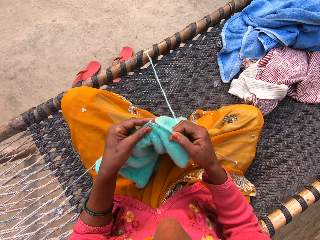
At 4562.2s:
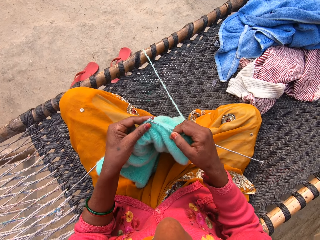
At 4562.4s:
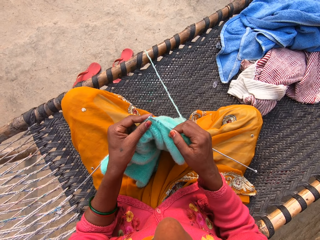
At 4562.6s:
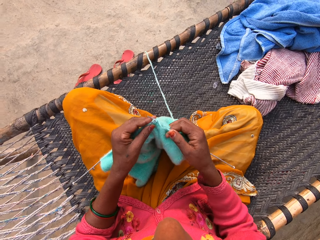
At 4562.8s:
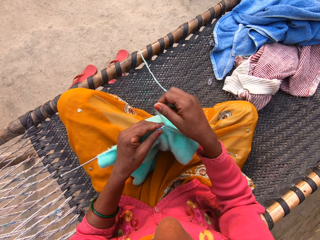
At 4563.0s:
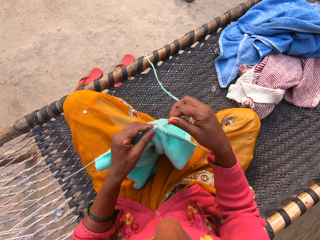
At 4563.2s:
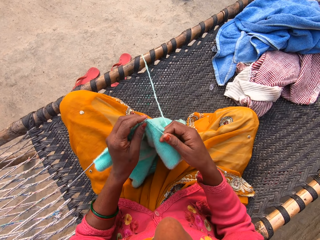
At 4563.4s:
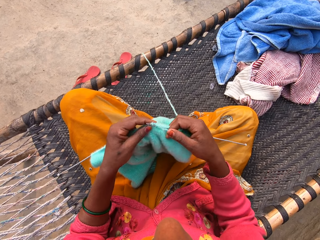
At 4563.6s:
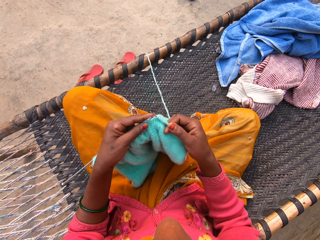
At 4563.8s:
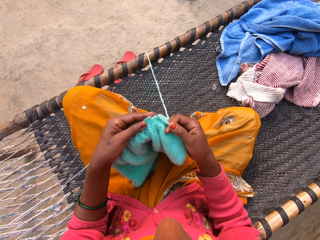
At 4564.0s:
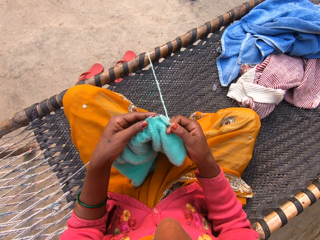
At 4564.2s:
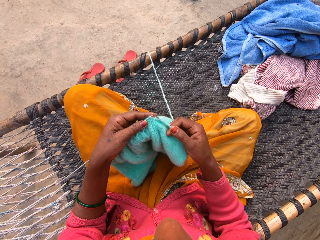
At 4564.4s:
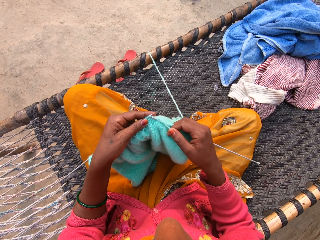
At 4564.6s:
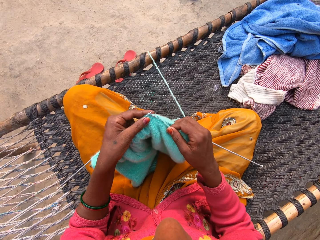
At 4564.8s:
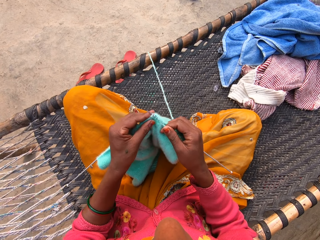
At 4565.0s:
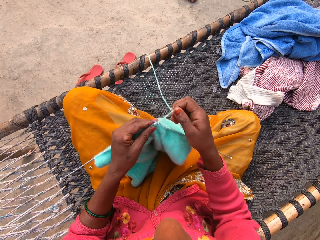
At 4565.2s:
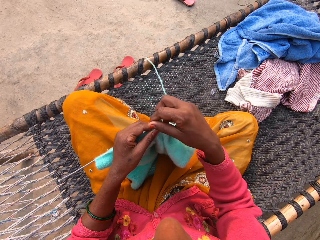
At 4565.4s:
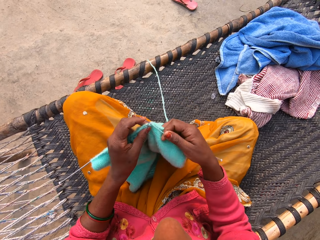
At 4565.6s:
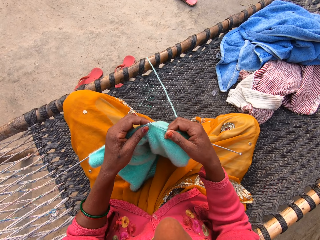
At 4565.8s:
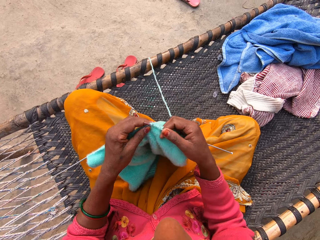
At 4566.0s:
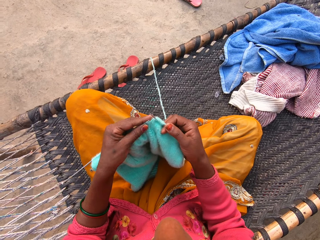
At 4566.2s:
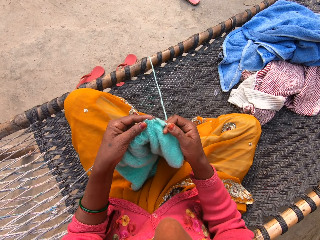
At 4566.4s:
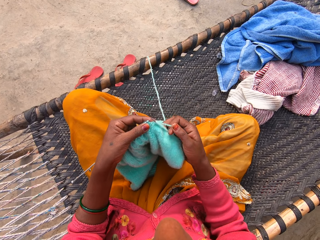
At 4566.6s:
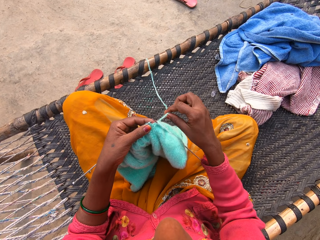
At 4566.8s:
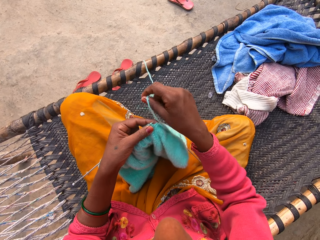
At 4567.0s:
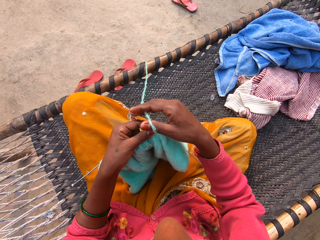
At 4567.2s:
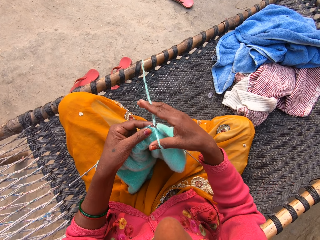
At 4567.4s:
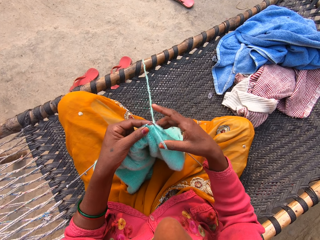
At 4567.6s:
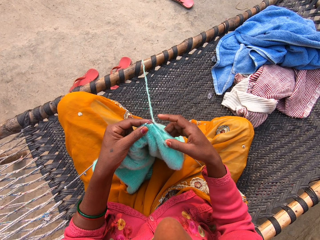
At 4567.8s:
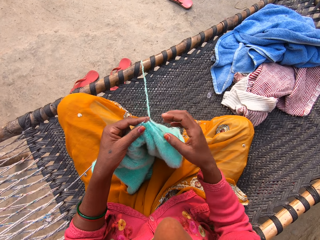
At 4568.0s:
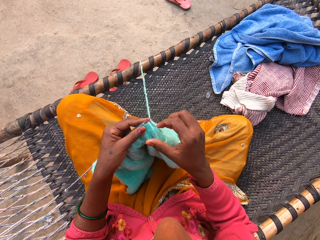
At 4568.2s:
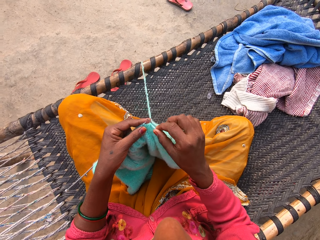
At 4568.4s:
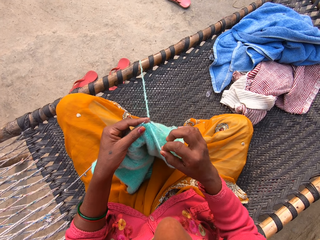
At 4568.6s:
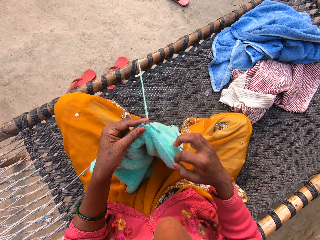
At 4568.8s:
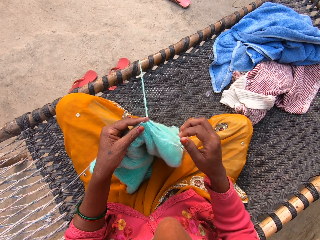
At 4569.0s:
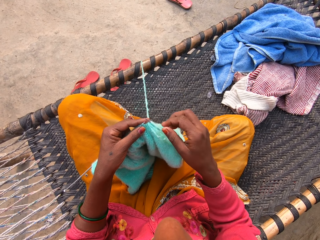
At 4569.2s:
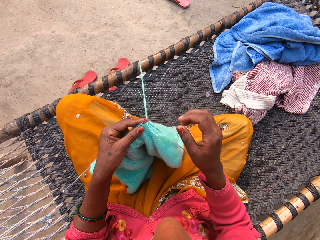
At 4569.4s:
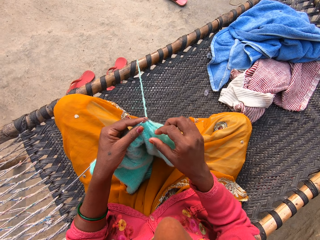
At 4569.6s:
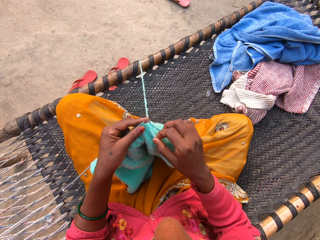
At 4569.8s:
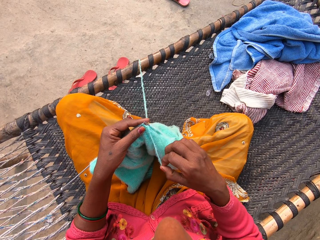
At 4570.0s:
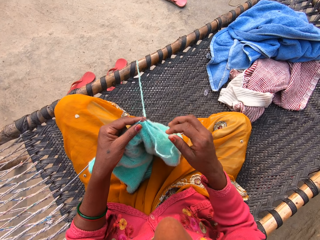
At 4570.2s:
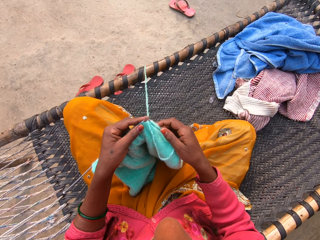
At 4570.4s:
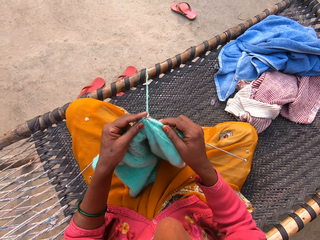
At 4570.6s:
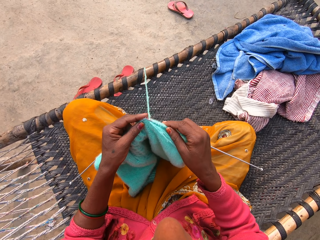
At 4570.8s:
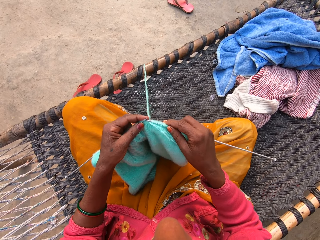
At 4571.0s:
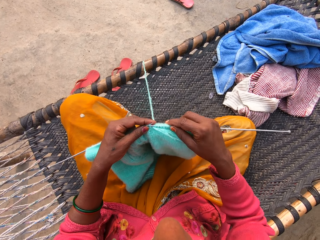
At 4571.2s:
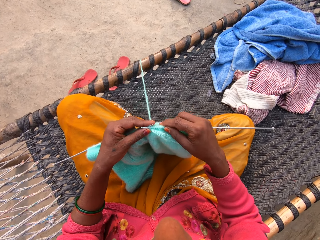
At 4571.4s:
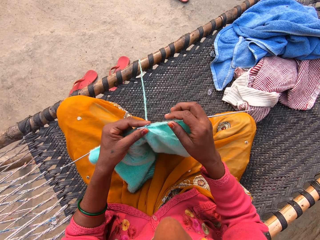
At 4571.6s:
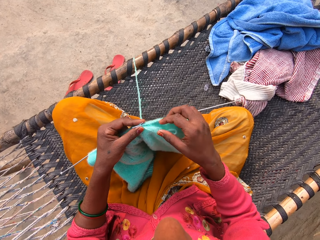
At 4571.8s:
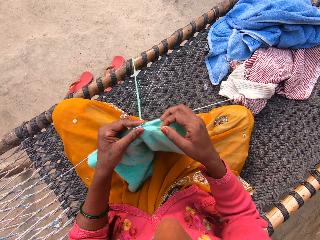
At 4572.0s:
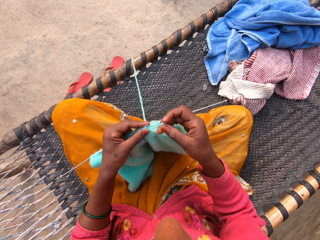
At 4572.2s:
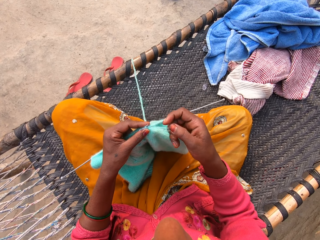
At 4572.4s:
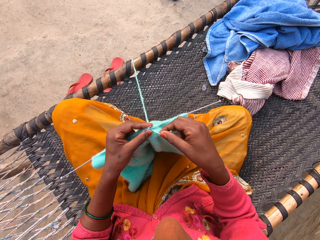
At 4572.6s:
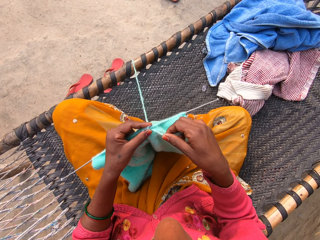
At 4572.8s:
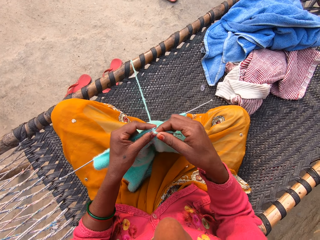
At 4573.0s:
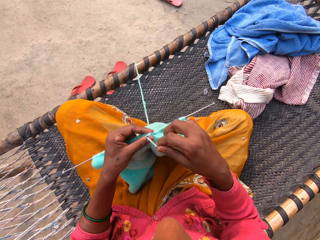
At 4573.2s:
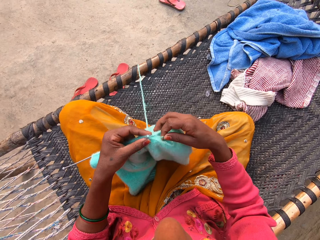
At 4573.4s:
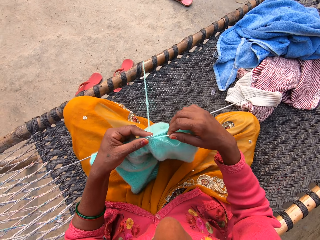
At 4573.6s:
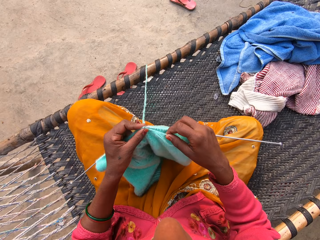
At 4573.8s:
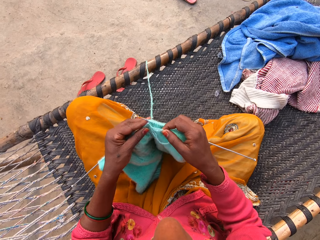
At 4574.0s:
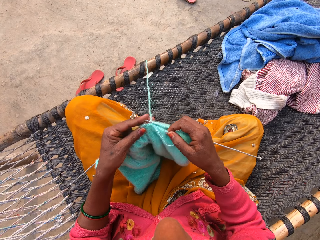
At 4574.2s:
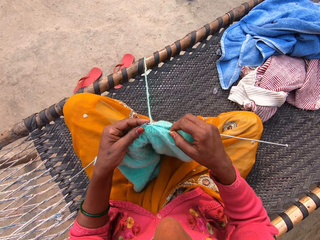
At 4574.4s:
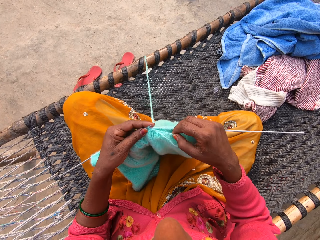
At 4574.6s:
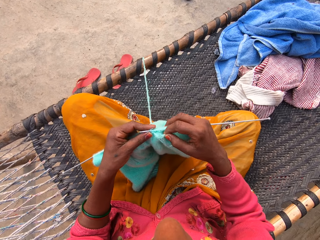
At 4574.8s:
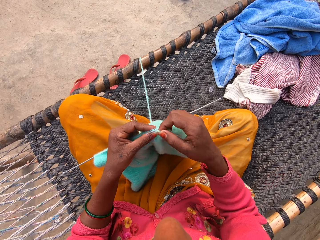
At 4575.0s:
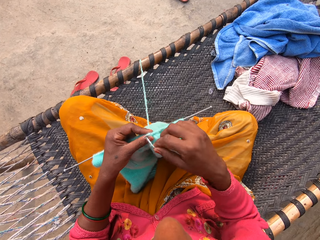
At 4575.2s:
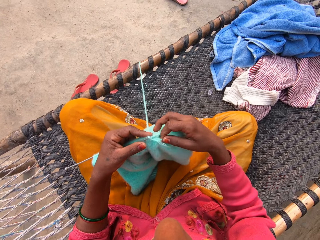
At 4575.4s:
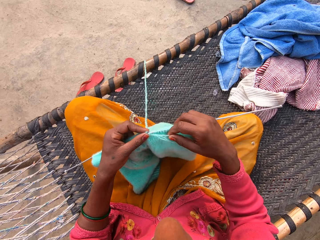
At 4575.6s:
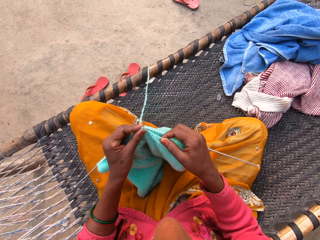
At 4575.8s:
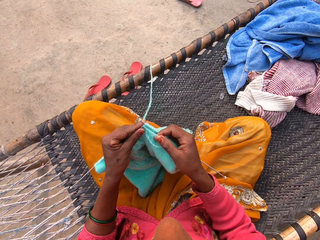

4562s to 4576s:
The camera wearer pulls yarn. They knit a cloth. They hold the yarn. They knit the cloth.

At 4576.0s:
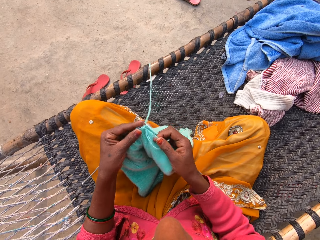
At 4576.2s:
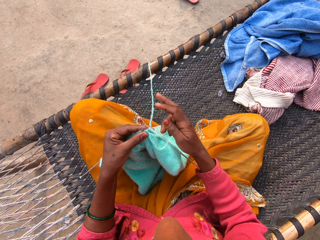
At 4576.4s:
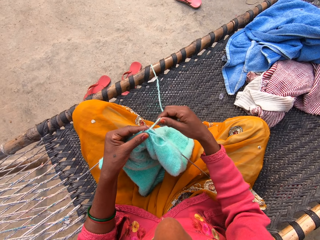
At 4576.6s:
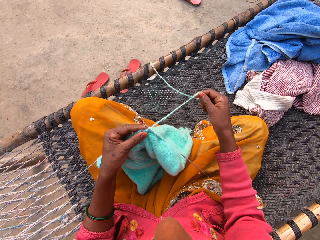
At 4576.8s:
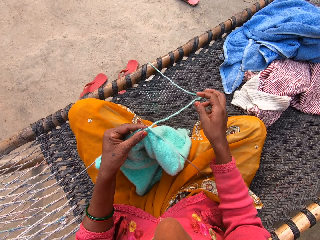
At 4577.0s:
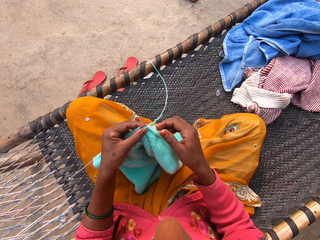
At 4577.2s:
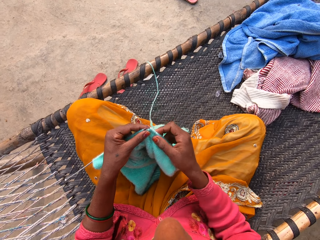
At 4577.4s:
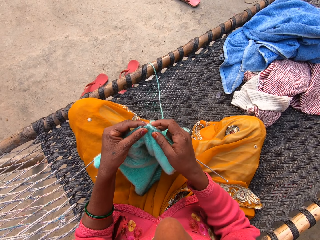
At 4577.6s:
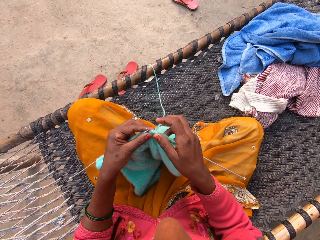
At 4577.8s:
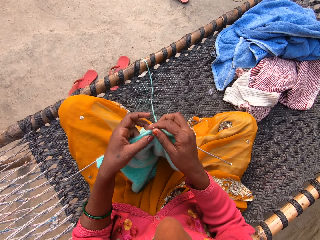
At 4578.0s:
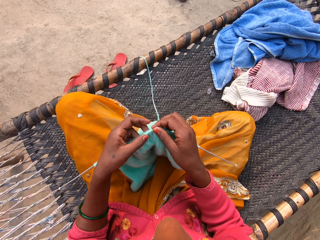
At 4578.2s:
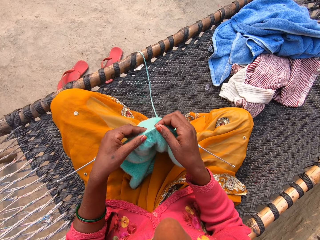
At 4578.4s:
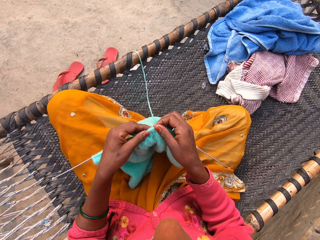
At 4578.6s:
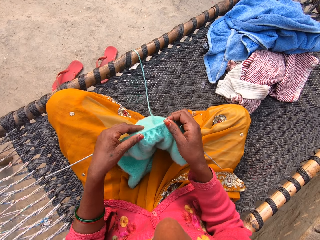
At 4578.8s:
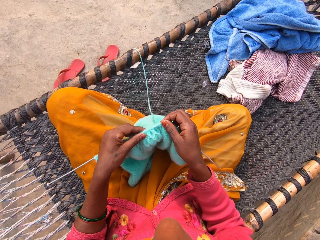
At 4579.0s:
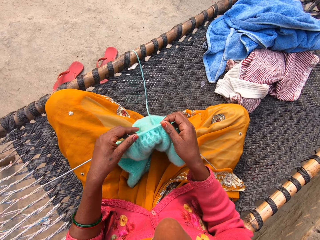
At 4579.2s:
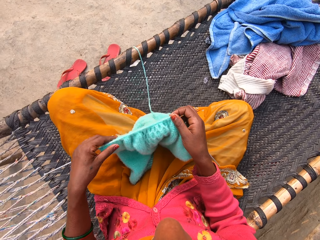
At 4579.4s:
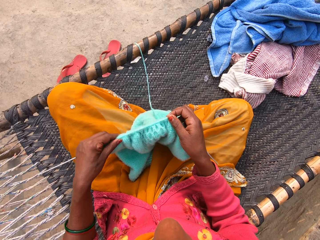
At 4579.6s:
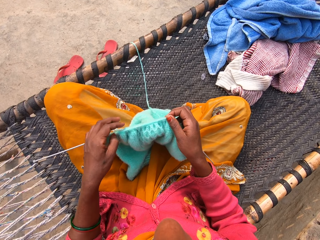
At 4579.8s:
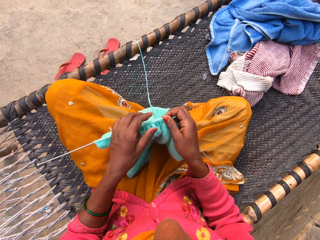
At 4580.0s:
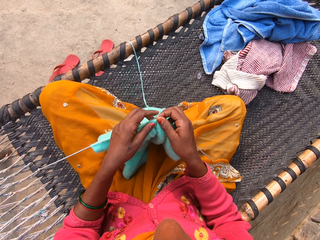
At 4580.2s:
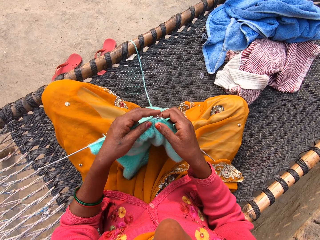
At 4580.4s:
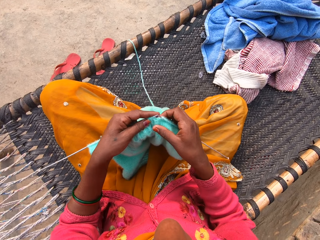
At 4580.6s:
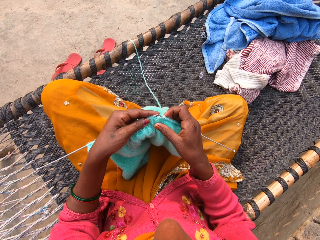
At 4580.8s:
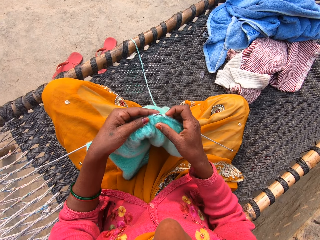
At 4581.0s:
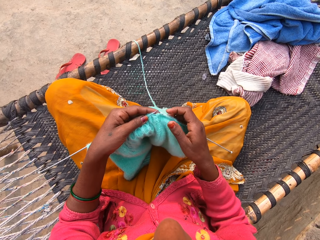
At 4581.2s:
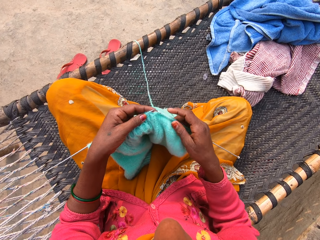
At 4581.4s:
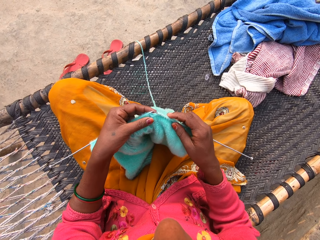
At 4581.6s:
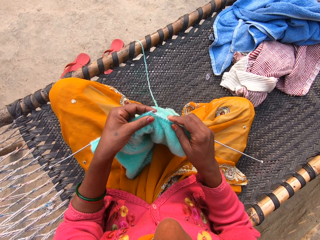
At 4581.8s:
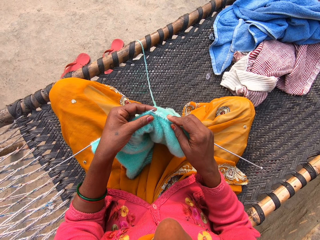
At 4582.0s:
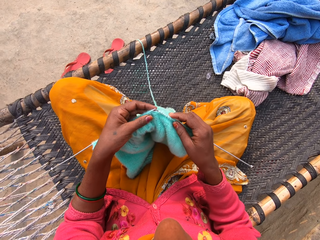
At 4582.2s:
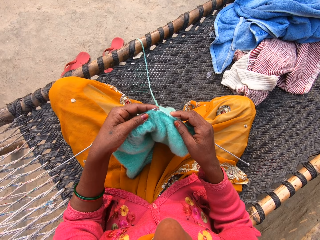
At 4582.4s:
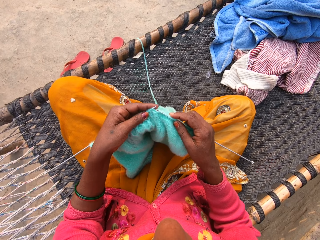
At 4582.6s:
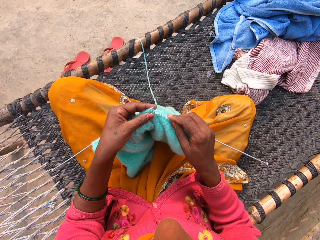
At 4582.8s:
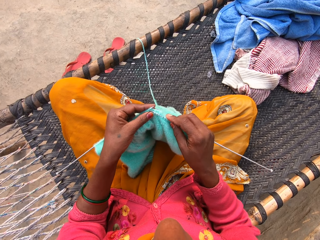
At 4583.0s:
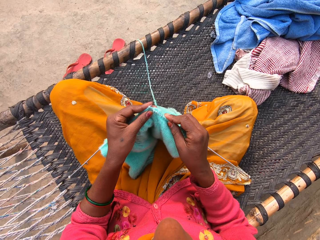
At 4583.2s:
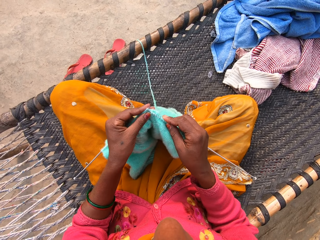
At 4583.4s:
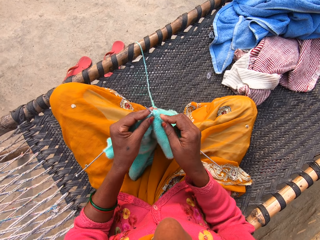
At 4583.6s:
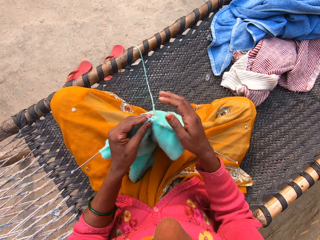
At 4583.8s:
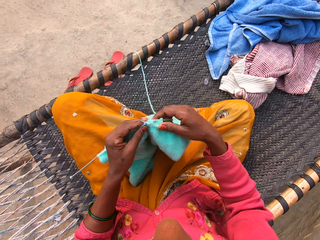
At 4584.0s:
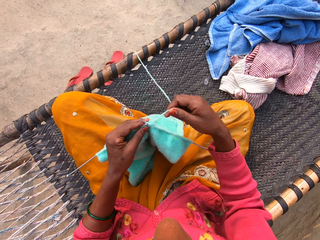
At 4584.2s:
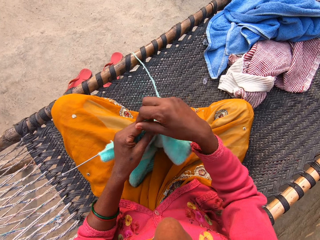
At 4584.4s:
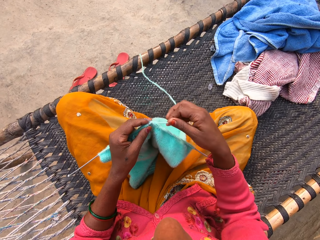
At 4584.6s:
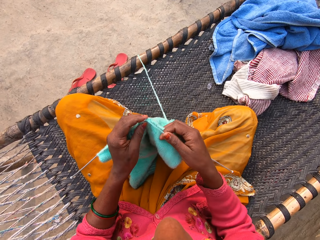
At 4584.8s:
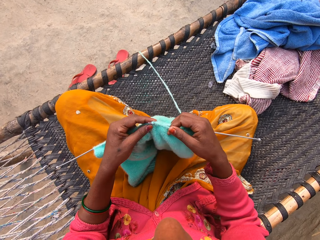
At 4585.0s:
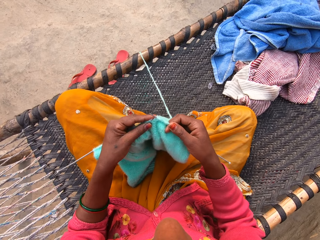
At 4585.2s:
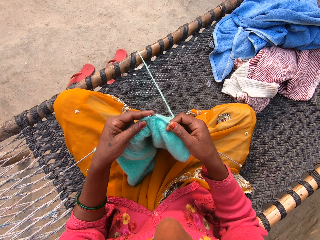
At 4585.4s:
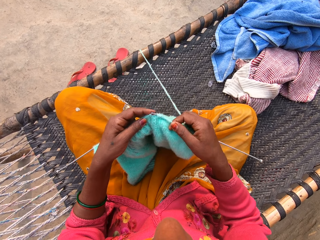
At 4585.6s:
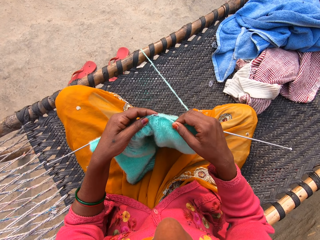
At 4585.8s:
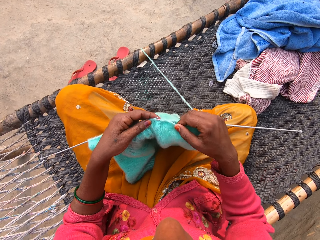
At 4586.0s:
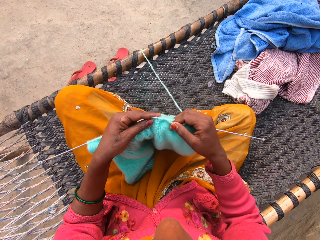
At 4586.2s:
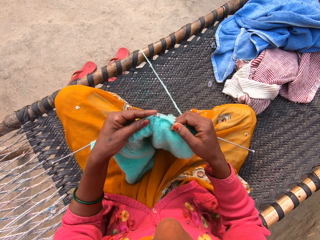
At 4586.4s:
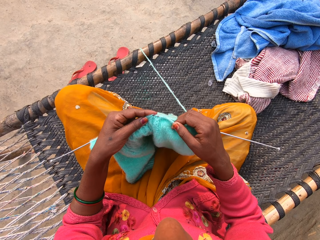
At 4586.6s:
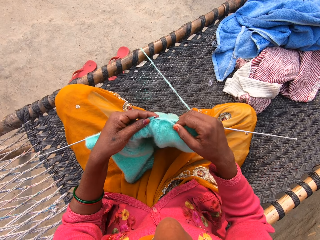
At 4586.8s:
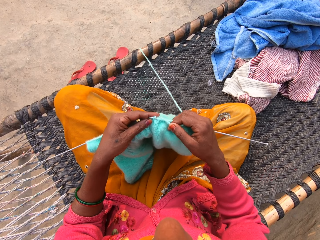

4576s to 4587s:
The camera wearer pulls yarn and drops the yarn. They hold a crochet. They move a knitted cloth along the crochet. They hold the crochet. They move the right hand. They move the right hand again. They knit the cloth.
